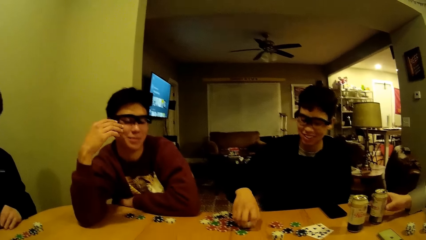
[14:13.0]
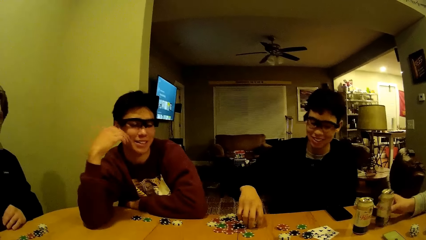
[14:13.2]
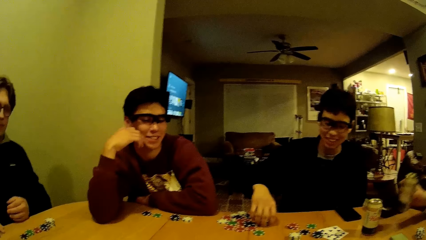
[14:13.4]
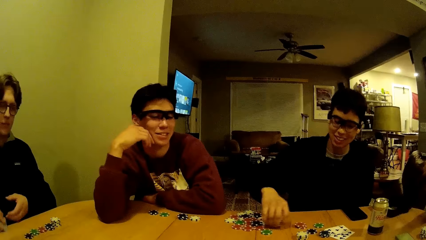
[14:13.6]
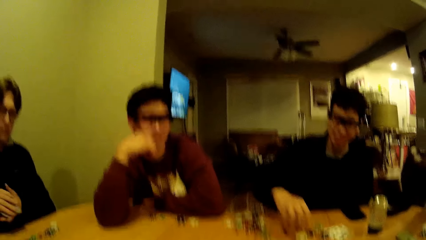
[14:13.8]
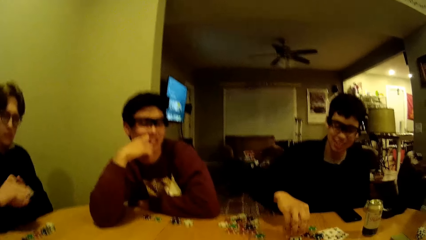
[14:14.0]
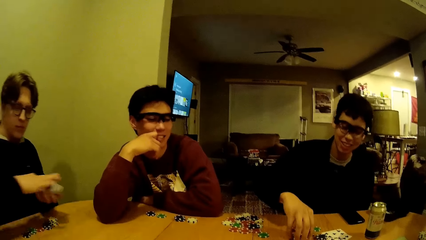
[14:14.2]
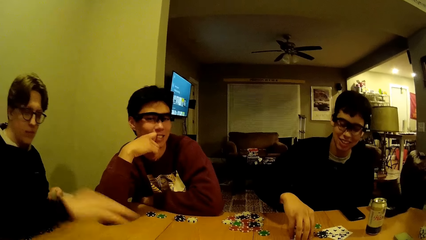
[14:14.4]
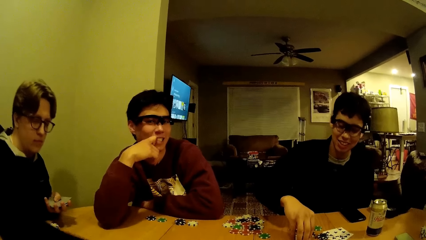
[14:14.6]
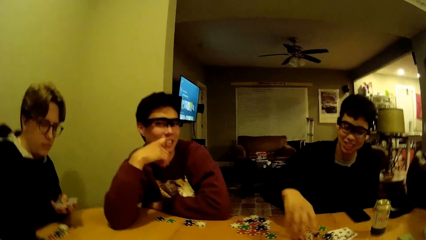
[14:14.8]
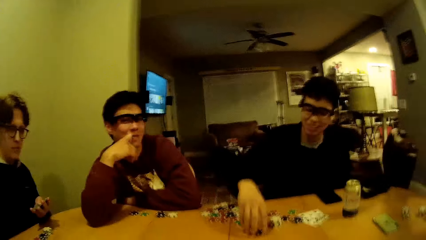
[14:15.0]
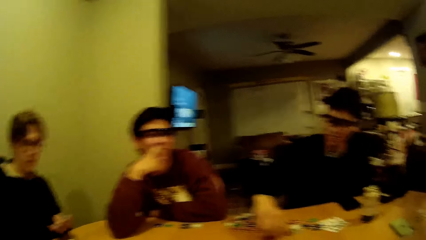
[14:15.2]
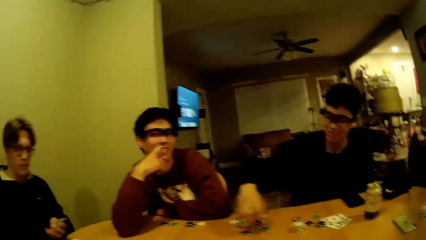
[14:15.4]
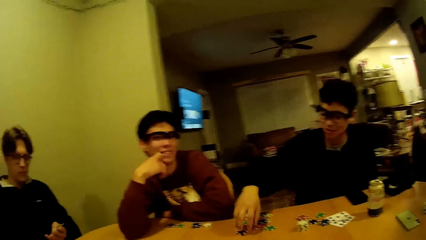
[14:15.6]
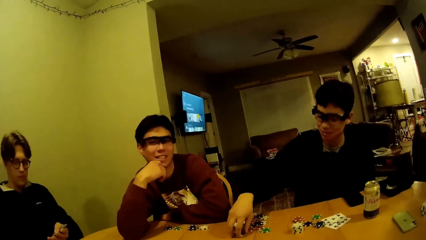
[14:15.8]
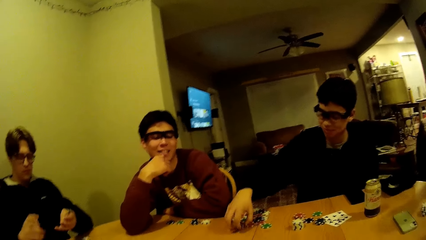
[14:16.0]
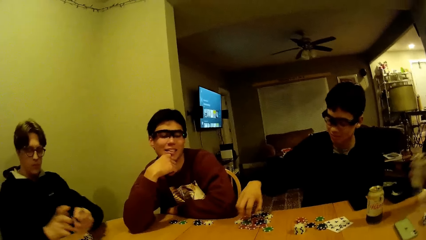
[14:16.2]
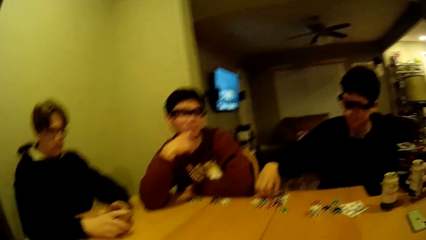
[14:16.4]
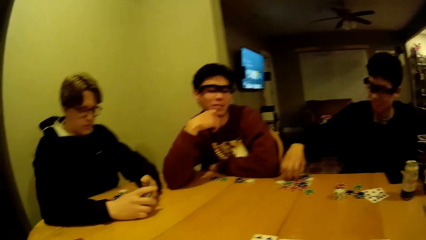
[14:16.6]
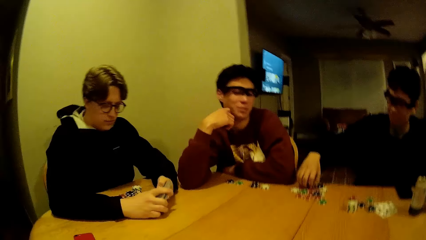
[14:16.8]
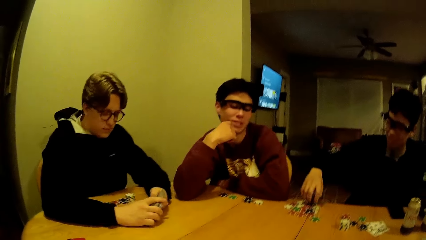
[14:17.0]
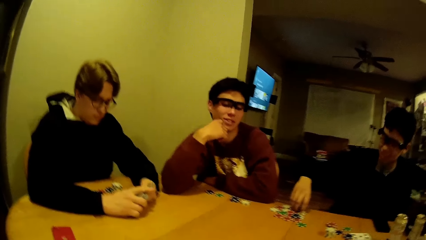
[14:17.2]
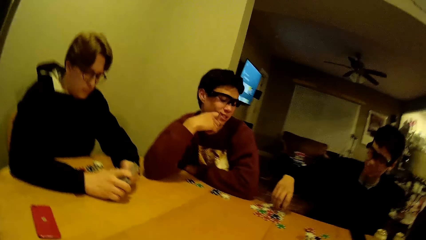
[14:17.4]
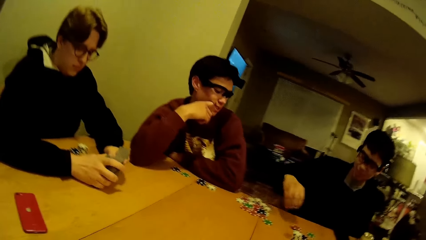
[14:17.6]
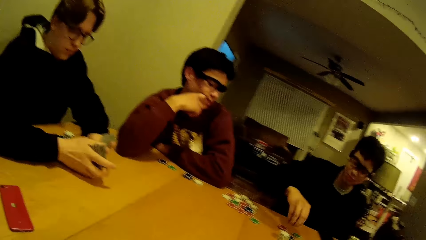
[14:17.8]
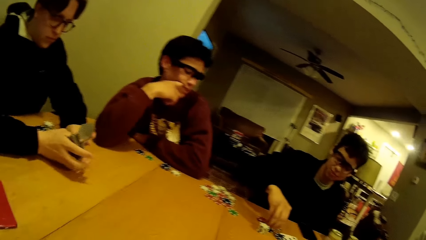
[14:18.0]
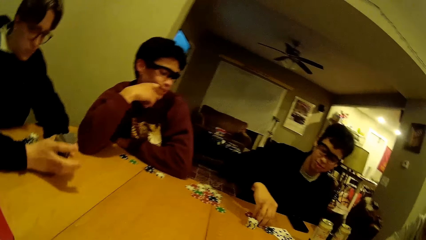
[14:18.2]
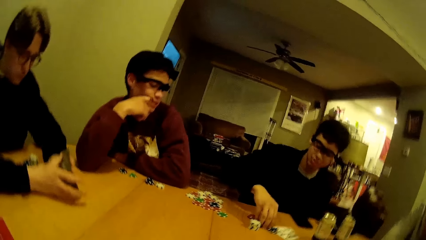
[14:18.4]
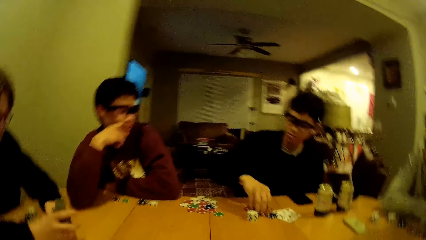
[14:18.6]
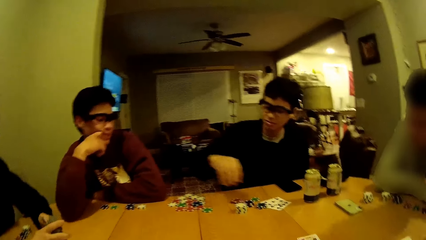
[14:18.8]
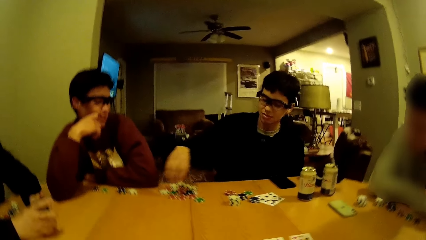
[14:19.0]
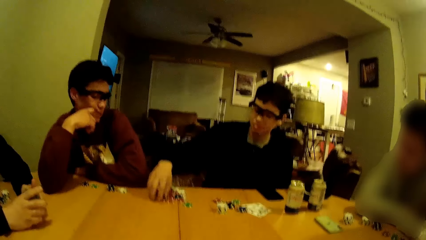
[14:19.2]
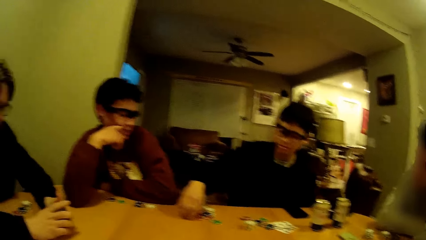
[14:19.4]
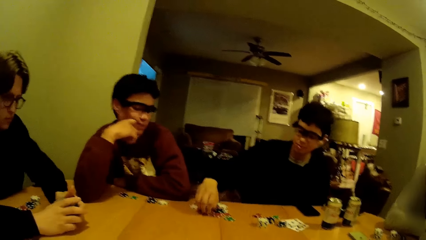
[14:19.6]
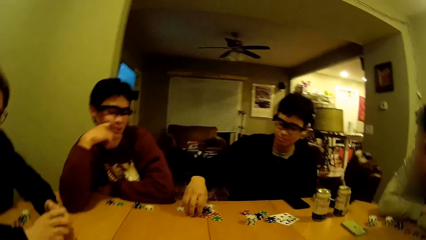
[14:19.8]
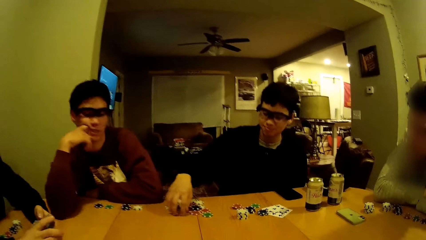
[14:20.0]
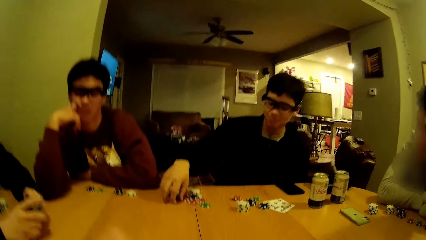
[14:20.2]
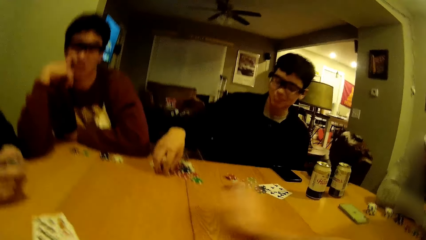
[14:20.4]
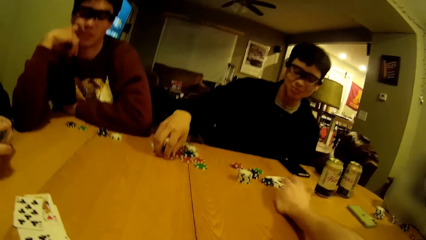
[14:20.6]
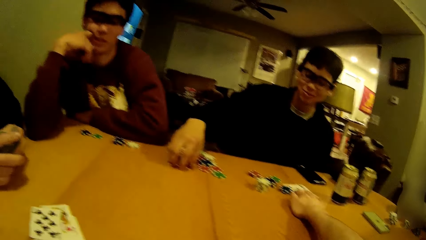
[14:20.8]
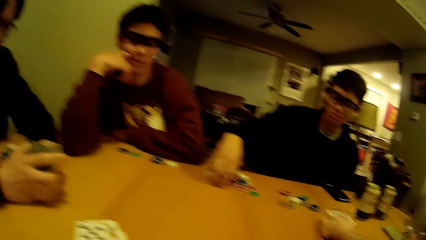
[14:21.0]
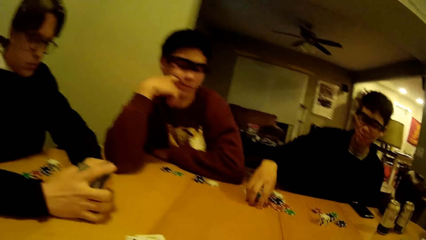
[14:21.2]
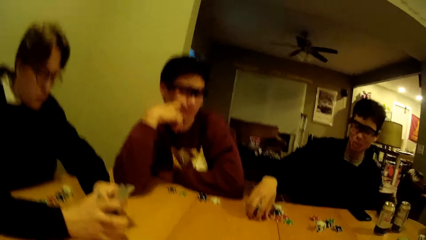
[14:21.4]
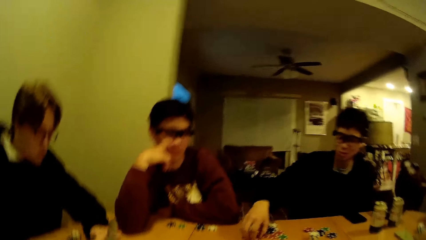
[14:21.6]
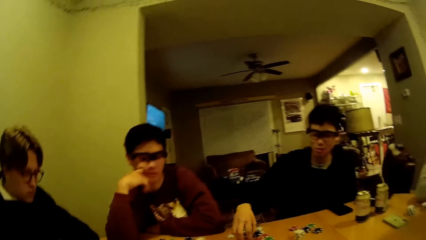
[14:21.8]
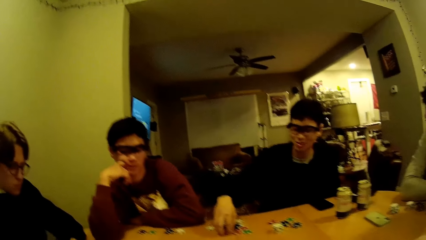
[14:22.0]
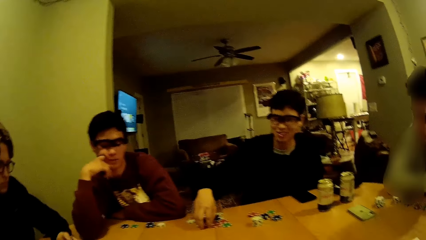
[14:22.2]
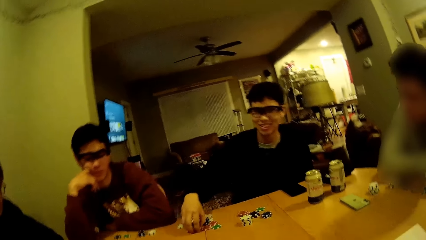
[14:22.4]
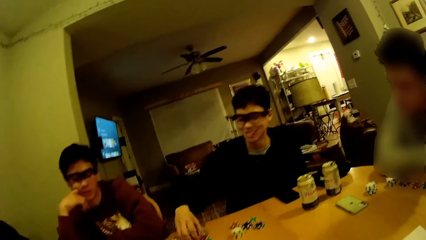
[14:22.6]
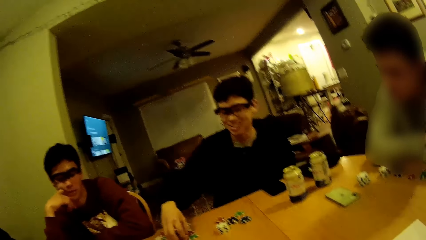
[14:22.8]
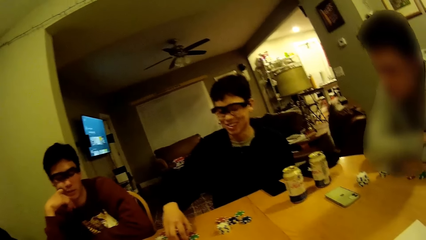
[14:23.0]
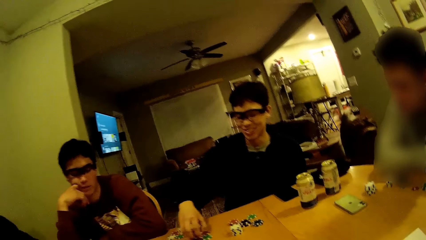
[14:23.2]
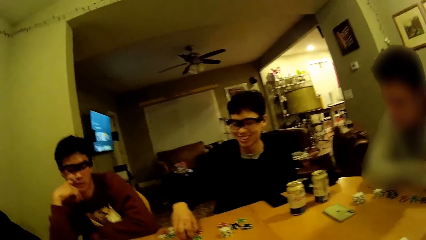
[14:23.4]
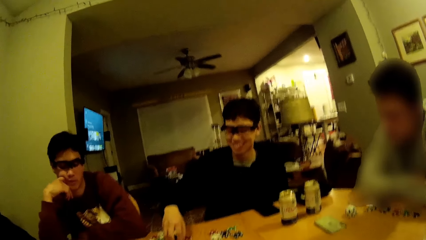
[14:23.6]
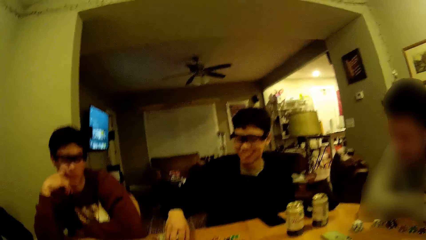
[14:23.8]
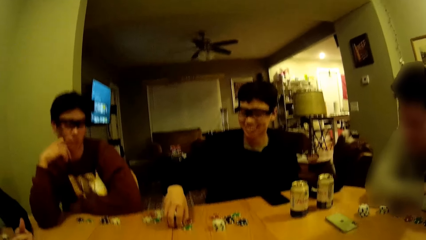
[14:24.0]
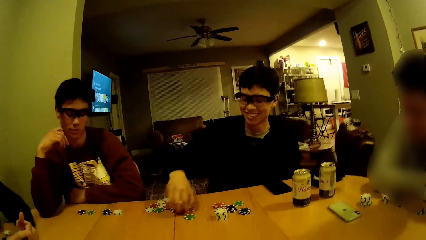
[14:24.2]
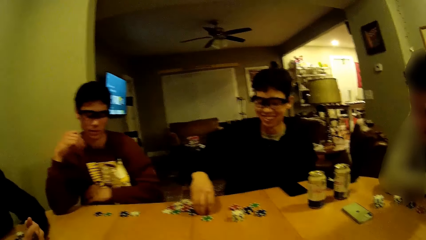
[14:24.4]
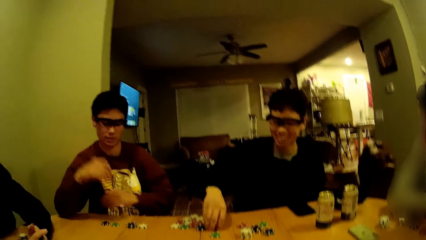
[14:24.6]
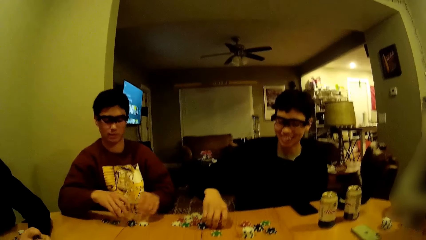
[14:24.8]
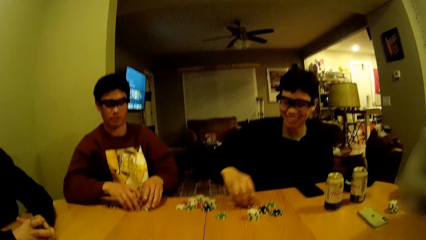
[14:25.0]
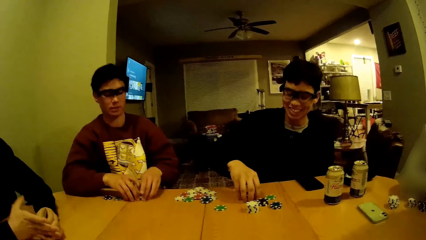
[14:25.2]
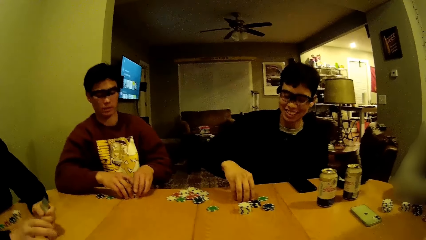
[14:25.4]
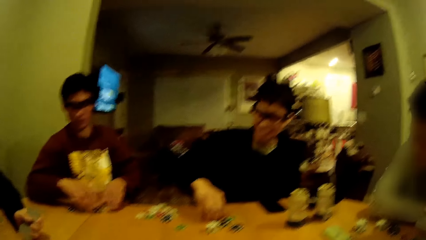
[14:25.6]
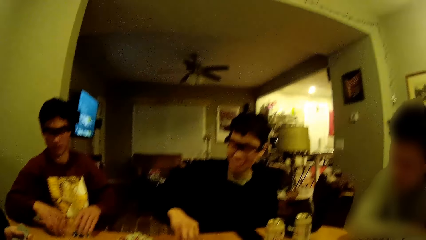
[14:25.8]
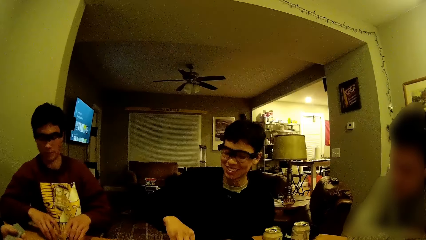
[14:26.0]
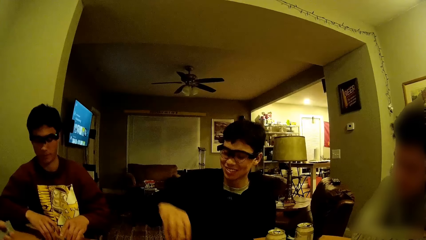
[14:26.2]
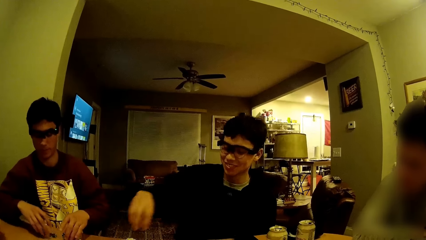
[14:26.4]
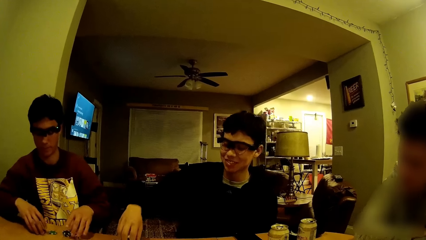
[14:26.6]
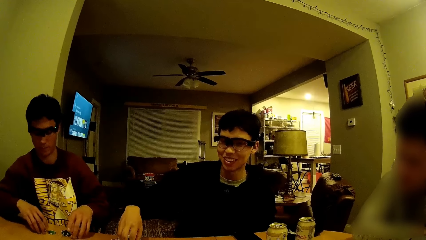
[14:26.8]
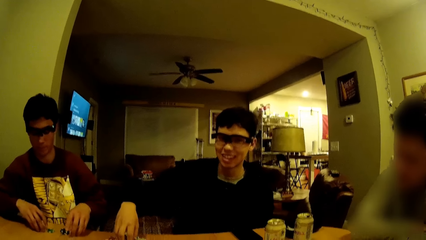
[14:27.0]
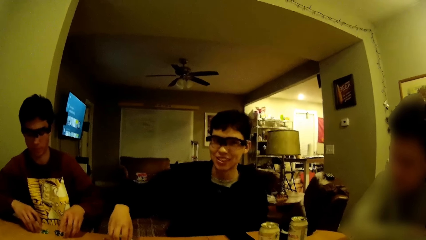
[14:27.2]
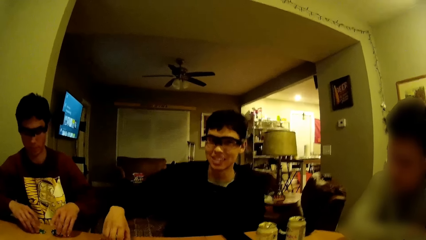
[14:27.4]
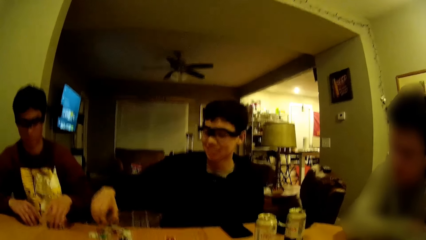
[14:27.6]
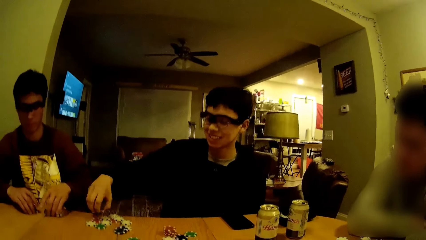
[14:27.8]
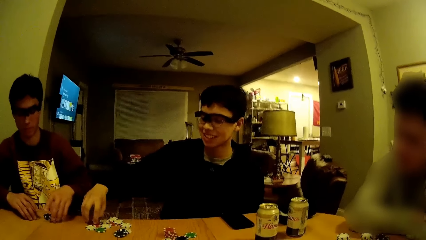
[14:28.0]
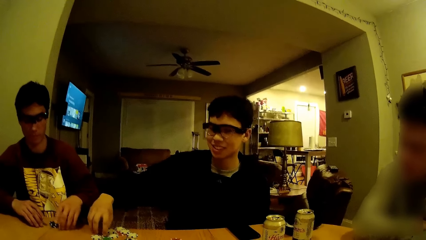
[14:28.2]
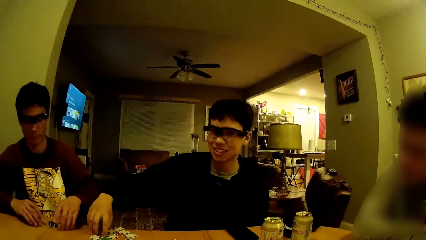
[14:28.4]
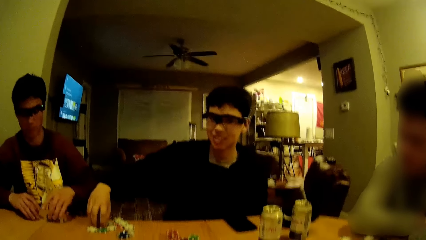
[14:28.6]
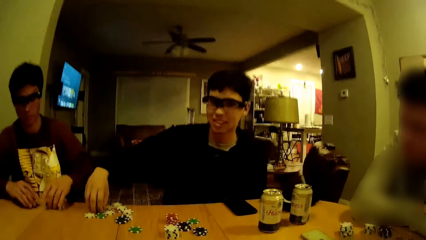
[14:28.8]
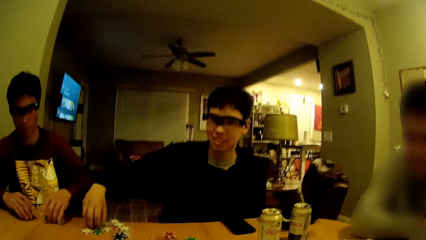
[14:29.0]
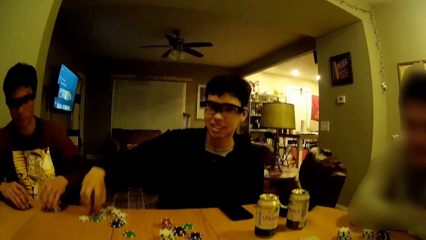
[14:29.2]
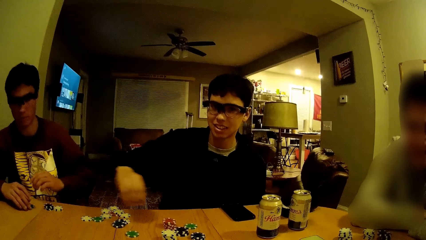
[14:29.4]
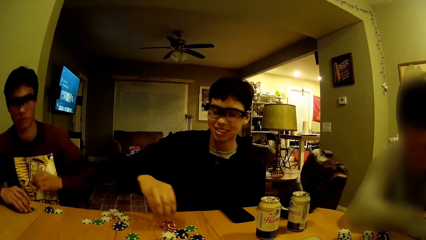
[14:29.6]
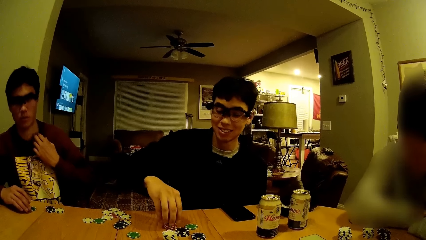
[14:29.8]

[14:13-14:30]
The man picks up a can of soda from the table. Another man picks up some cards on the table. The first man drops the can of soda on the table. Another man moves the puzzle pieces on the table. The second man shuffles the cards in his hands. The camera wearer picks up some cards on the table with his right hand. Another man pulls some dice and game disks towards himself on the table.
